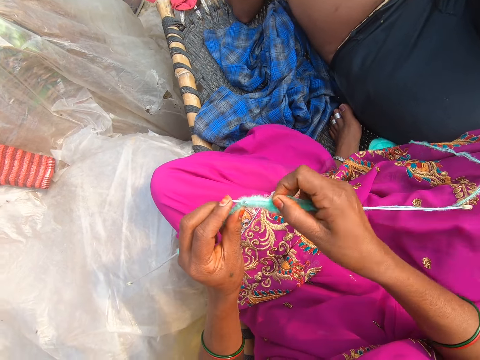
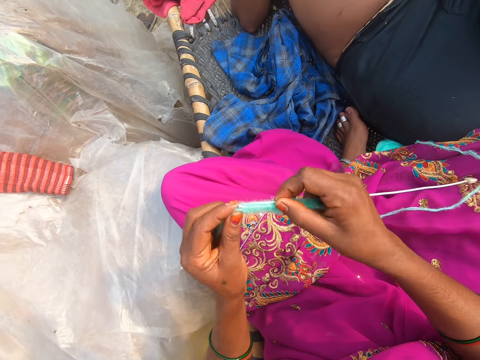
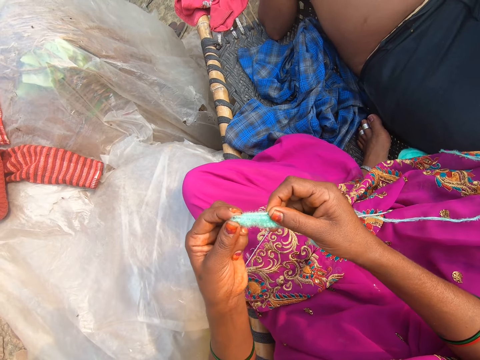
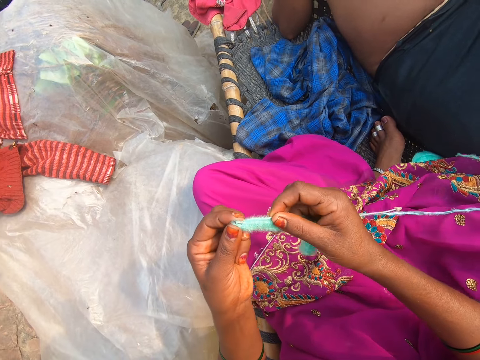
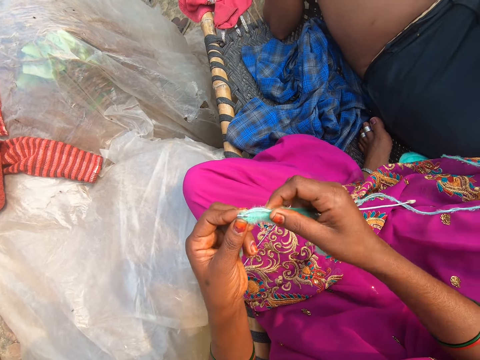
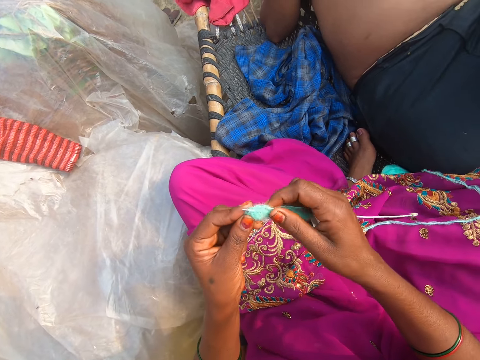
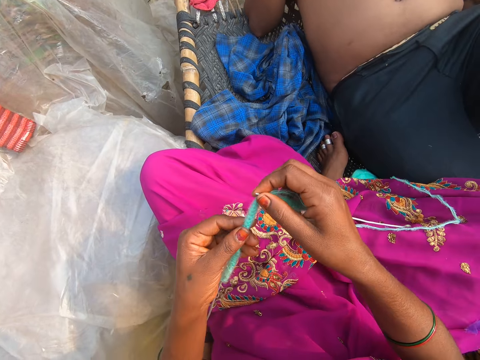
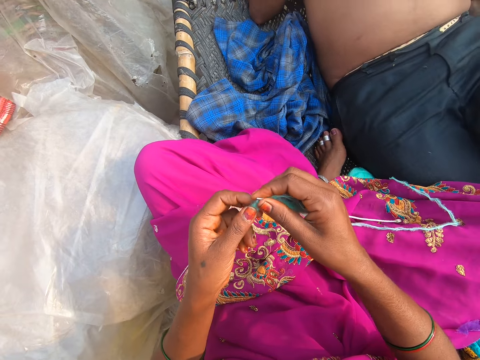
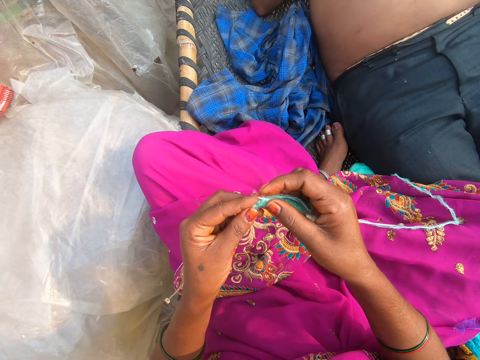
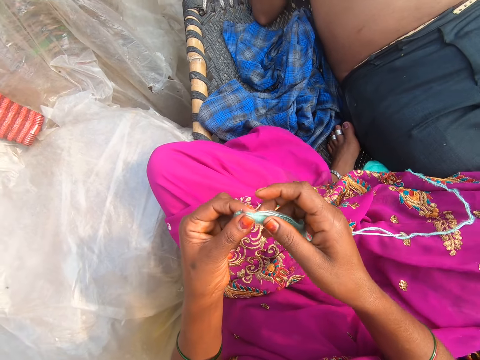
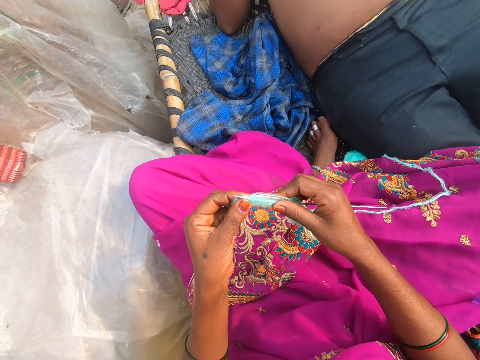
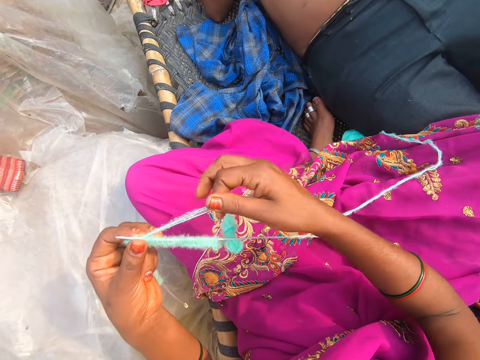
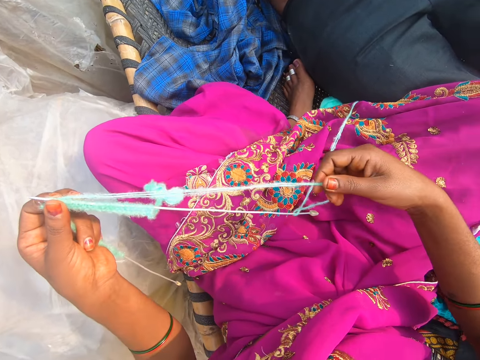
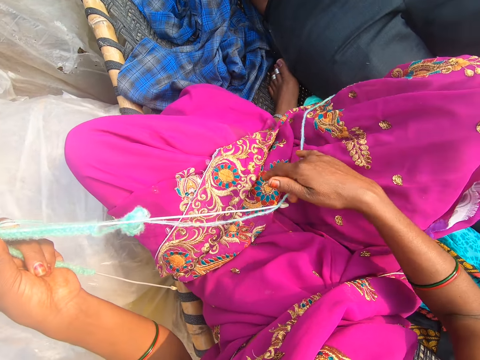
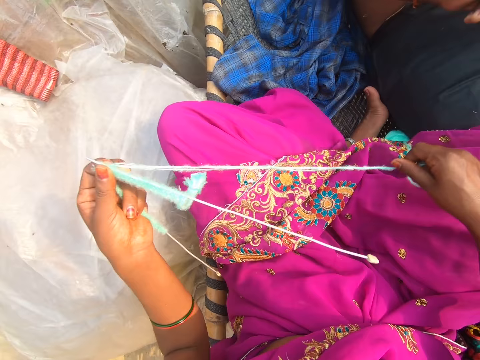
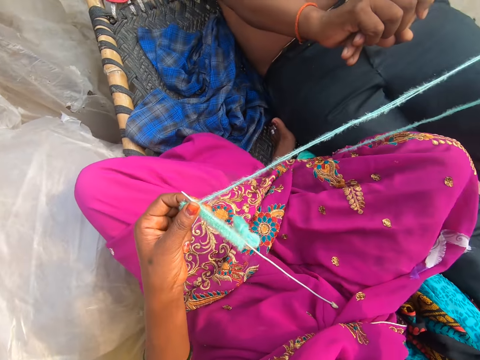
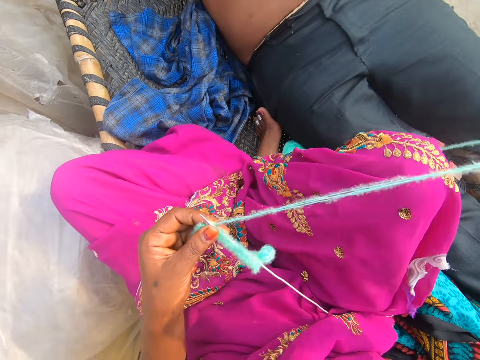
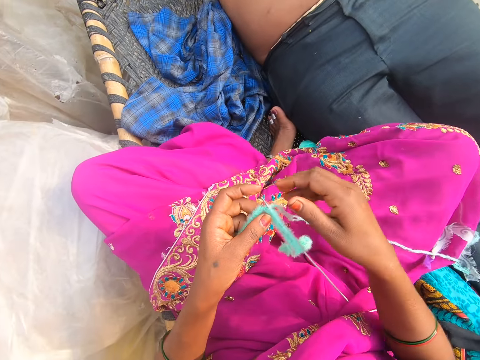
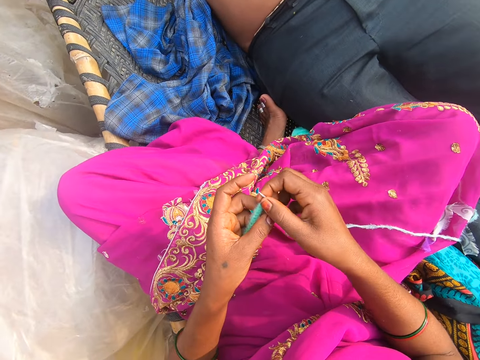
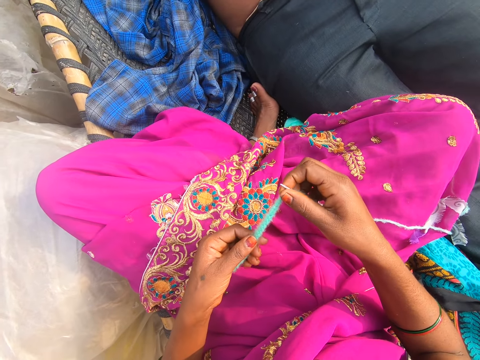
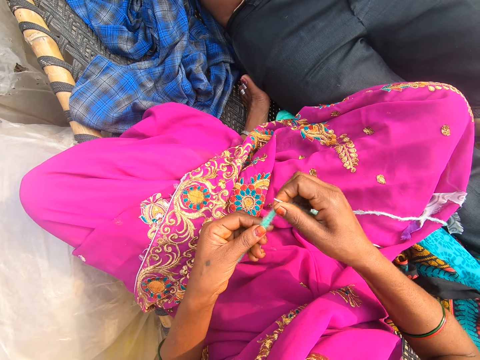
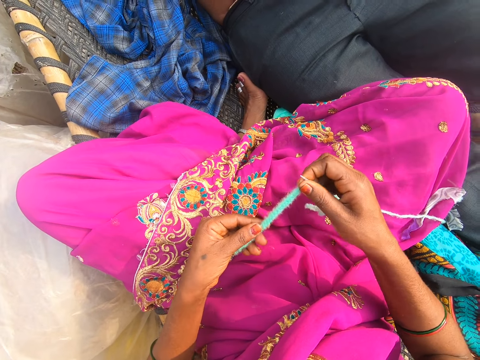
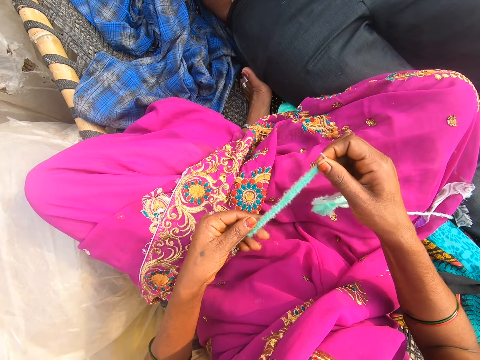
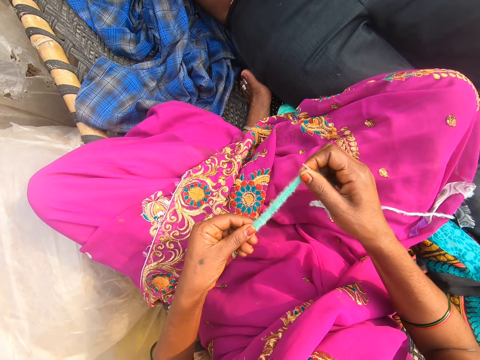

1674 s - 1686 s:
The camera wearer pulls the thread.

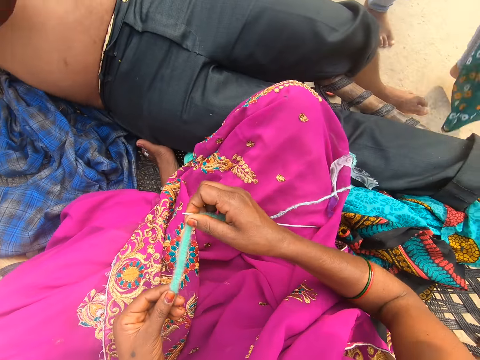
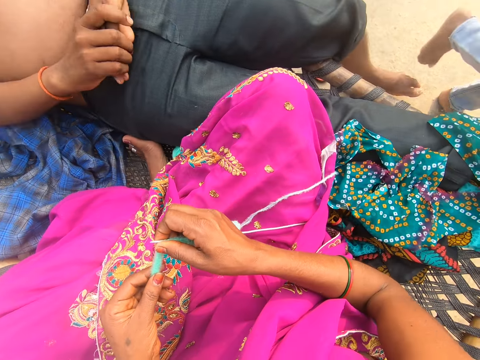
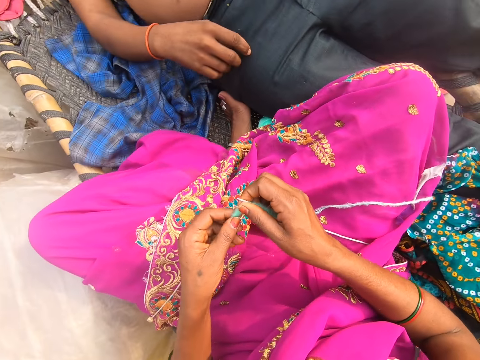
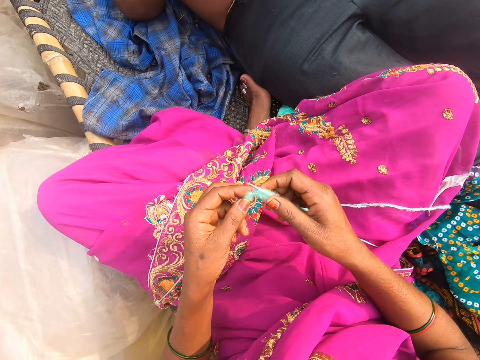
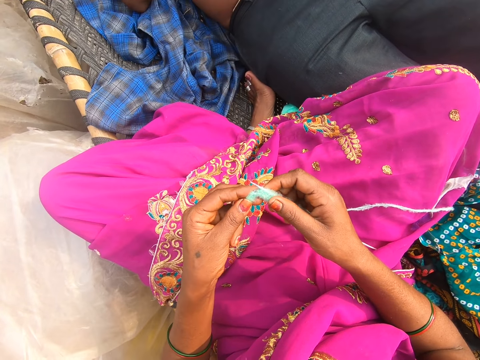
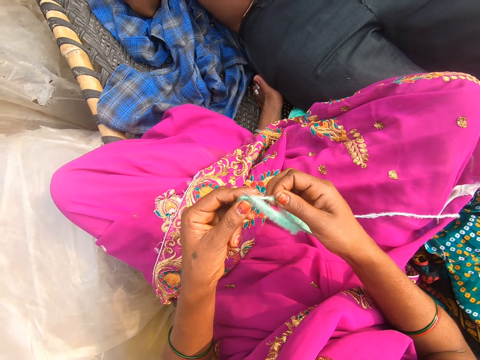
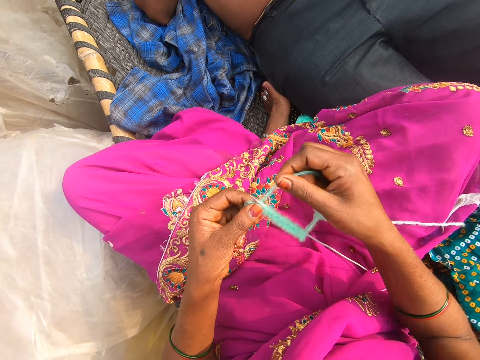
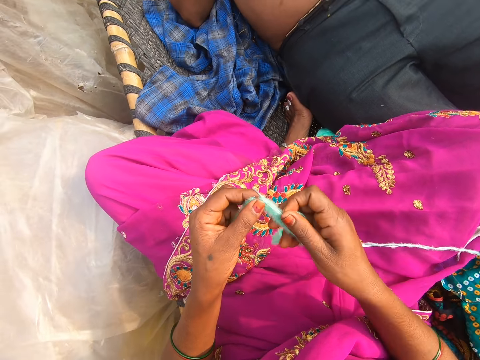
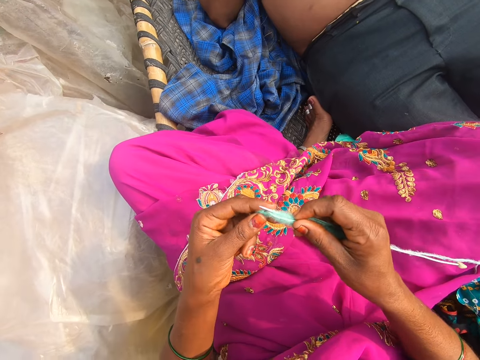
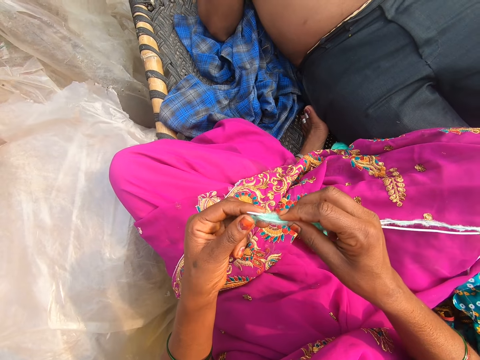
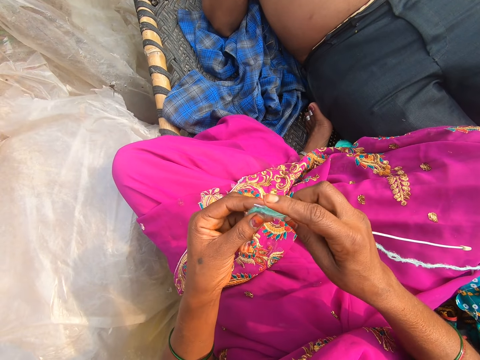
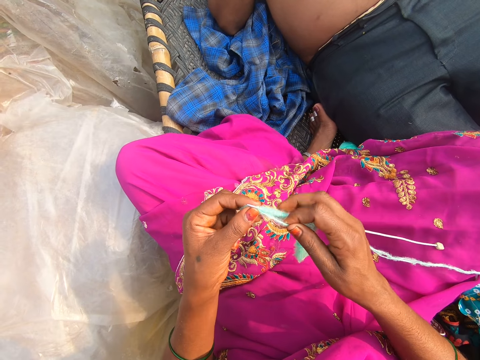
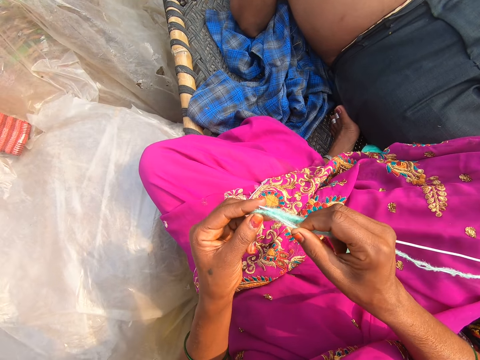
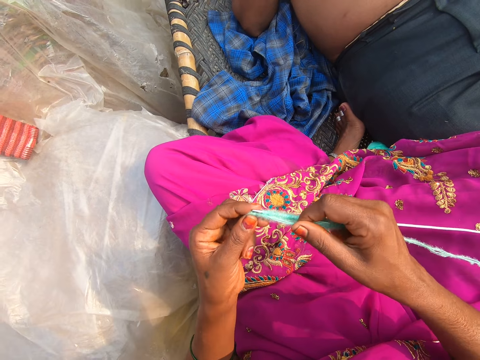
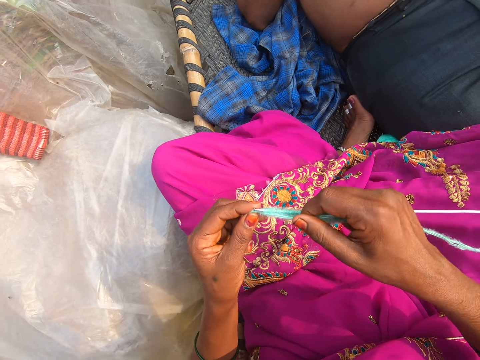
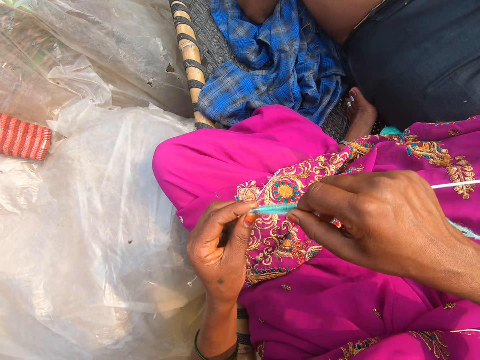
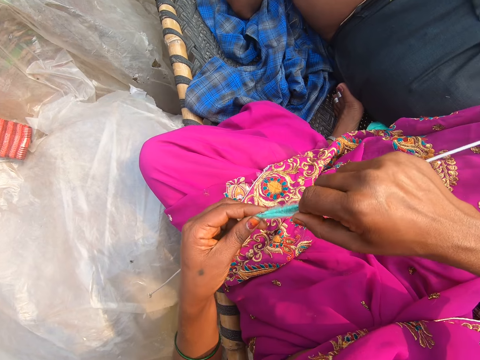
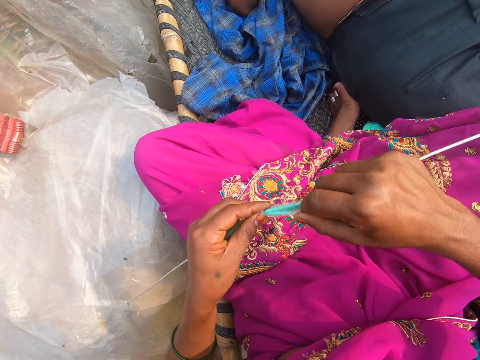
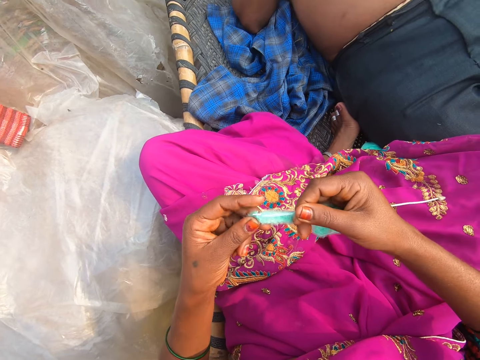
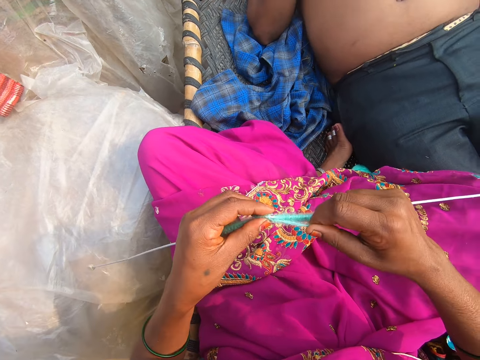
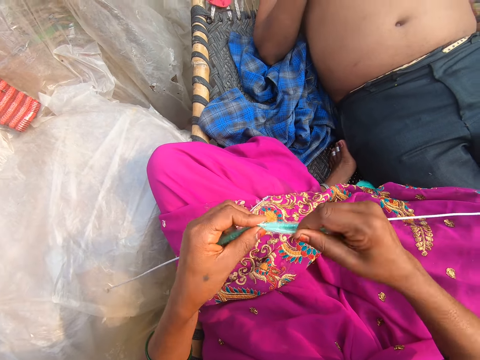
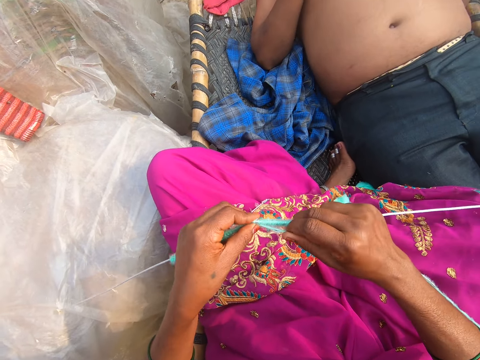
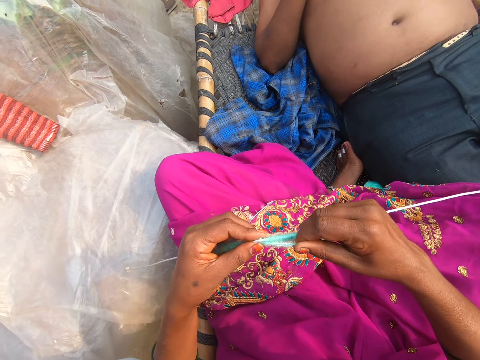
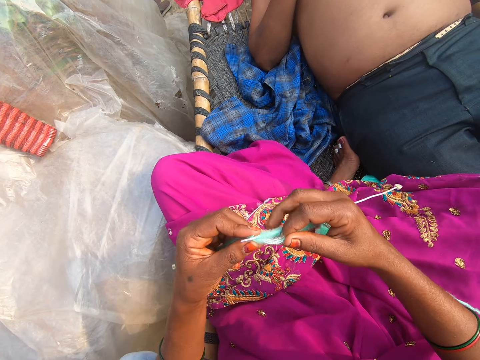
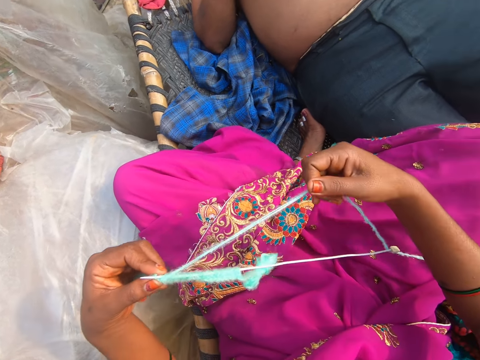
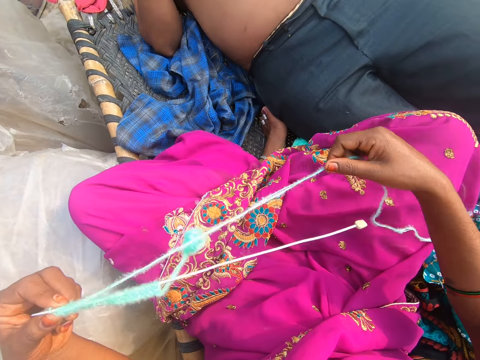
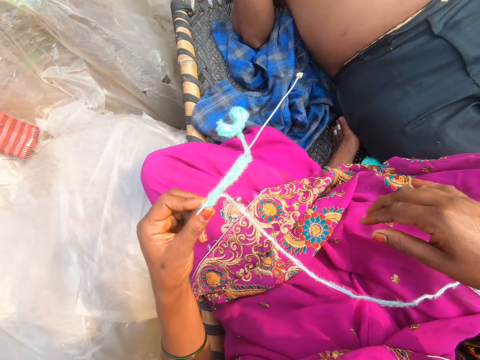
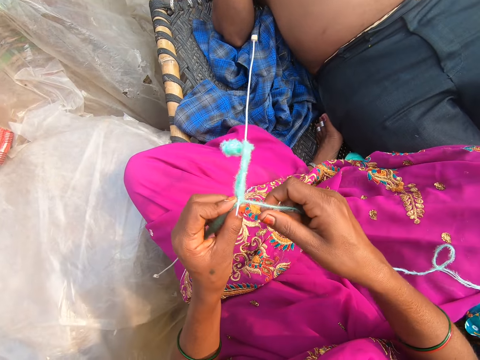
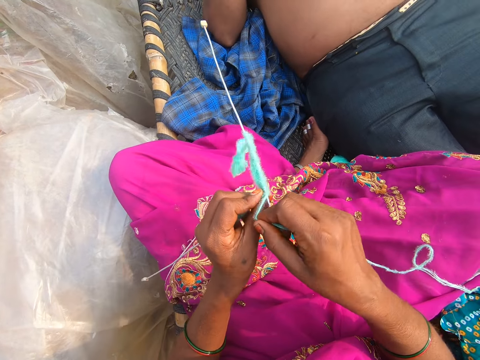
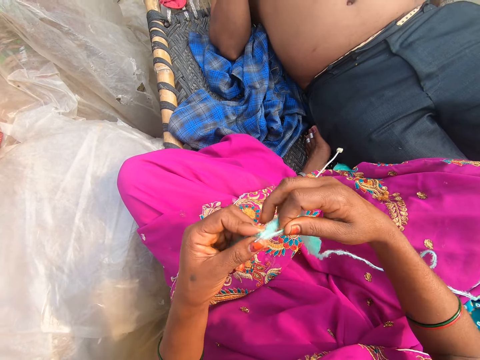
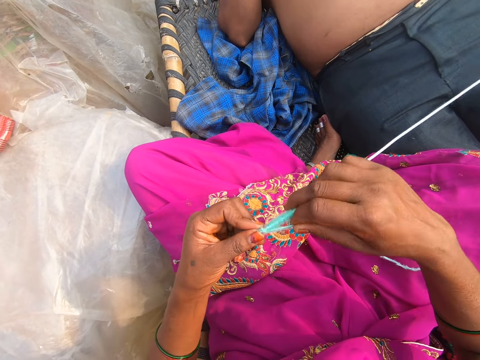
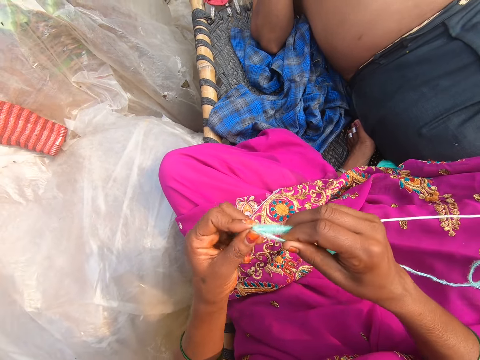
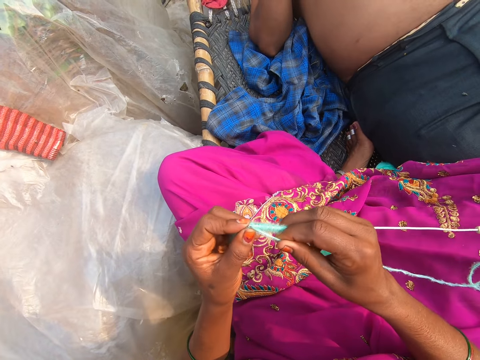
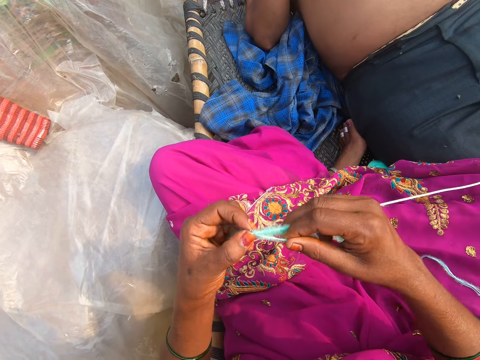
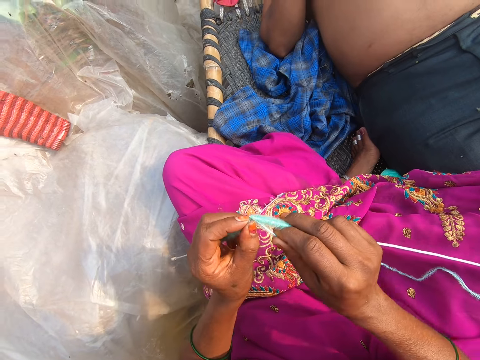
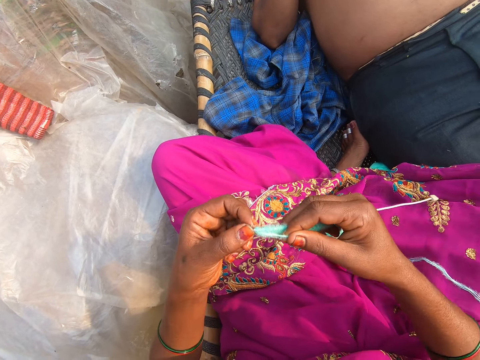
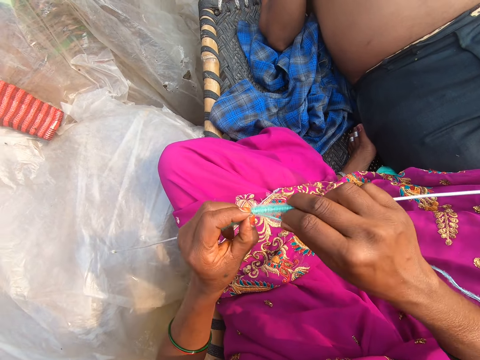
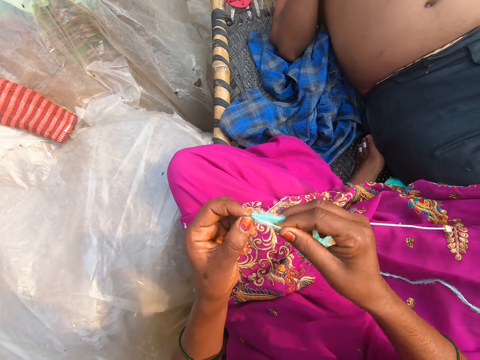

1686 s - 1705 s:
The camera wearer converses. They knit. They converse. They converse again. They pull the thread. They knit.
